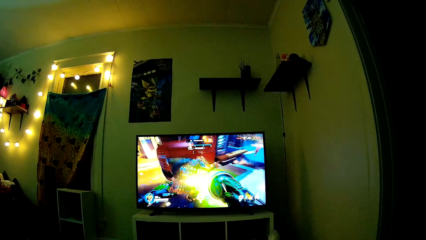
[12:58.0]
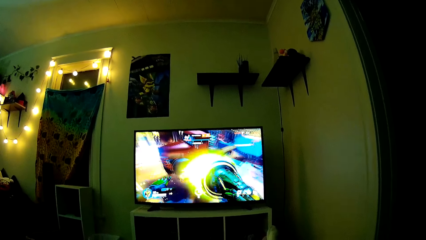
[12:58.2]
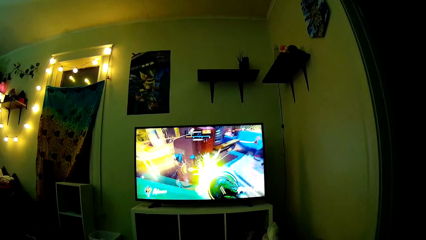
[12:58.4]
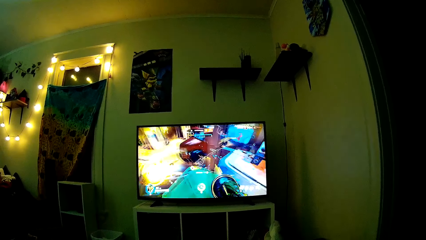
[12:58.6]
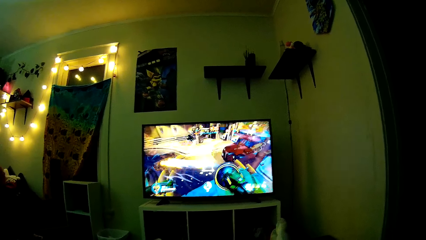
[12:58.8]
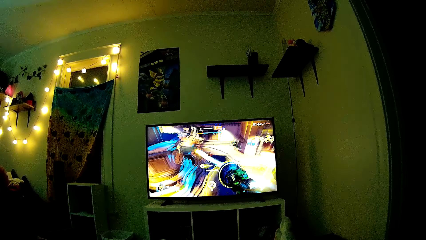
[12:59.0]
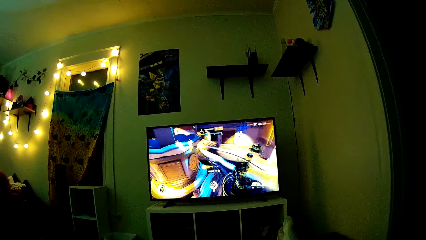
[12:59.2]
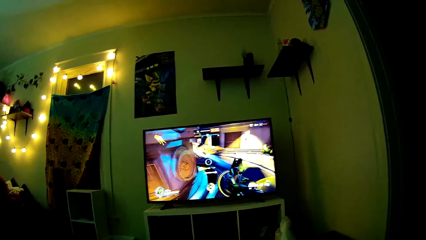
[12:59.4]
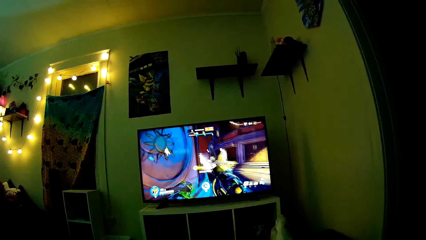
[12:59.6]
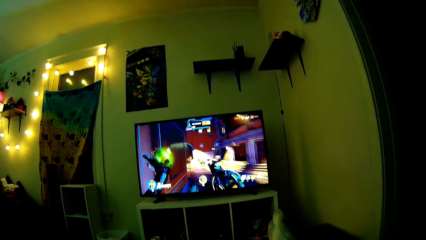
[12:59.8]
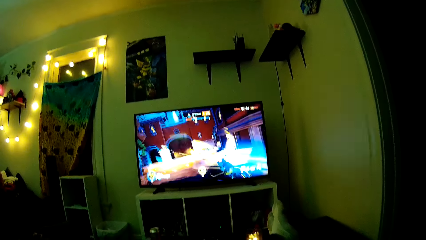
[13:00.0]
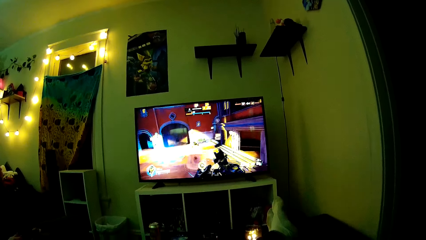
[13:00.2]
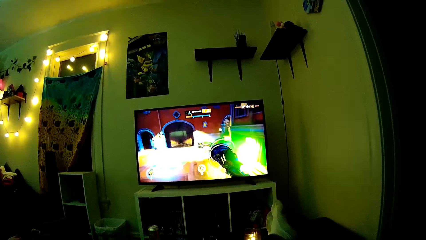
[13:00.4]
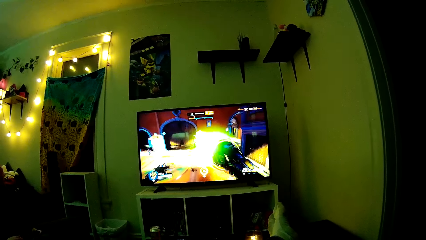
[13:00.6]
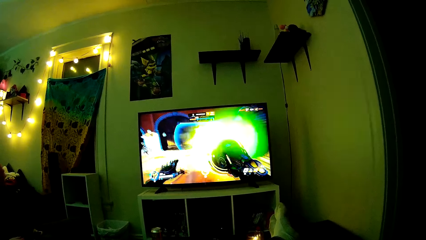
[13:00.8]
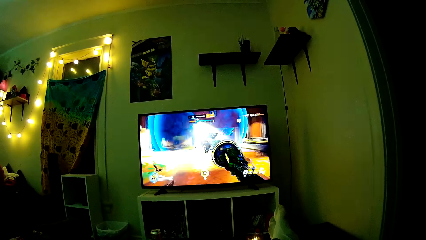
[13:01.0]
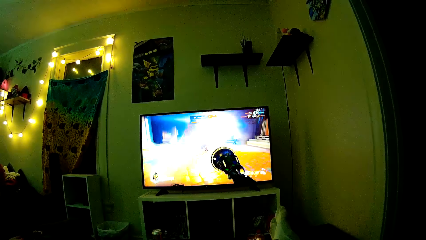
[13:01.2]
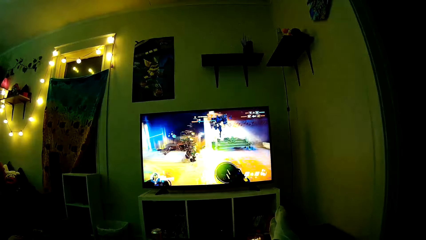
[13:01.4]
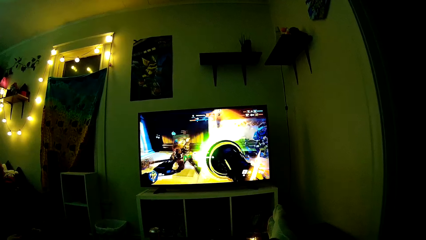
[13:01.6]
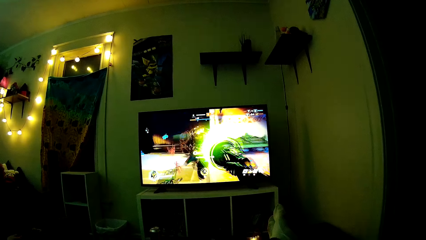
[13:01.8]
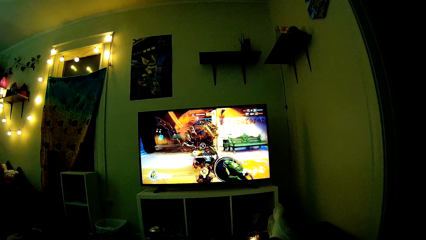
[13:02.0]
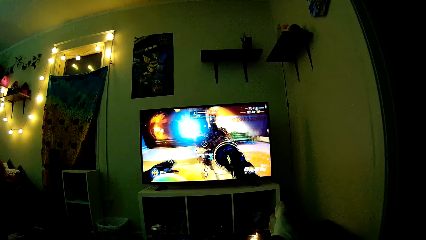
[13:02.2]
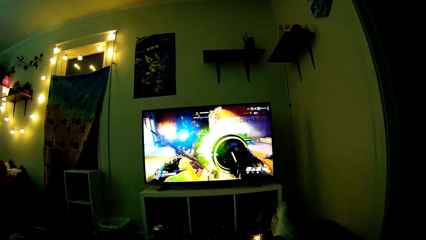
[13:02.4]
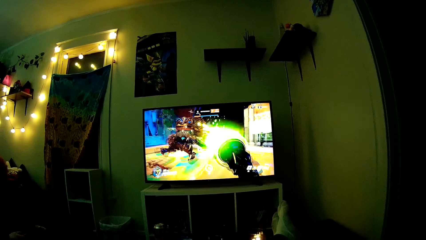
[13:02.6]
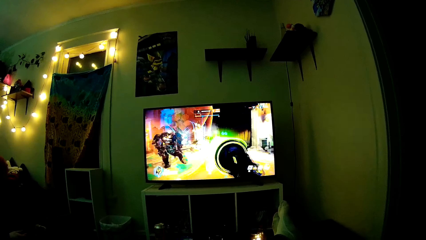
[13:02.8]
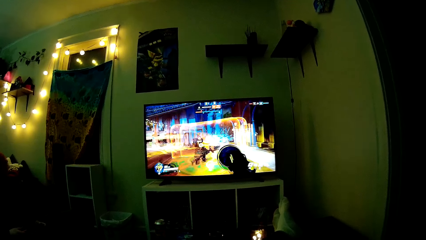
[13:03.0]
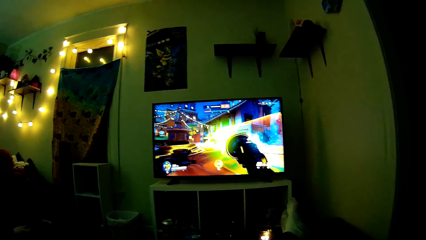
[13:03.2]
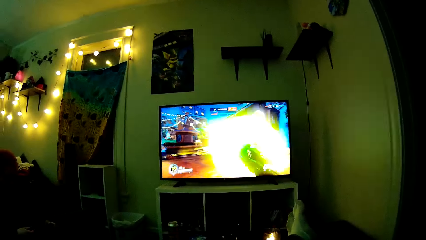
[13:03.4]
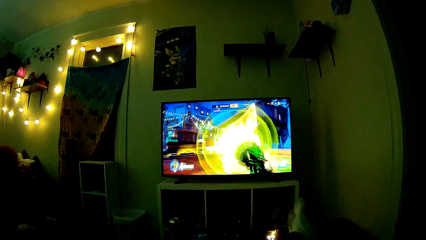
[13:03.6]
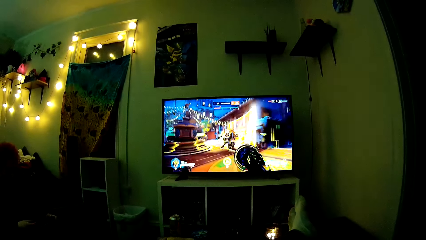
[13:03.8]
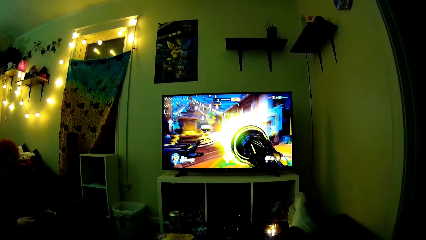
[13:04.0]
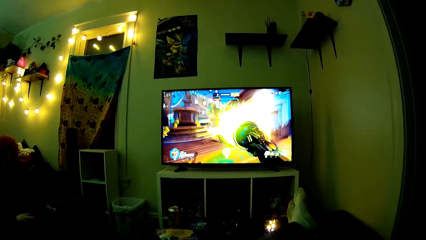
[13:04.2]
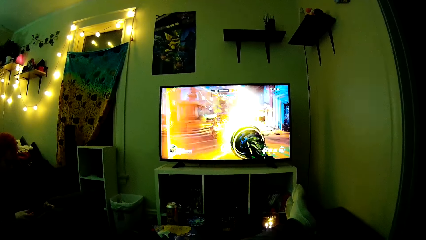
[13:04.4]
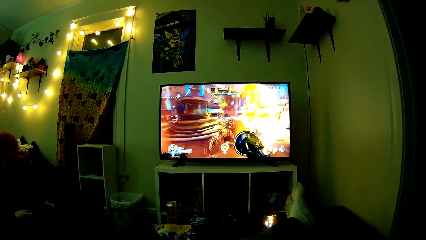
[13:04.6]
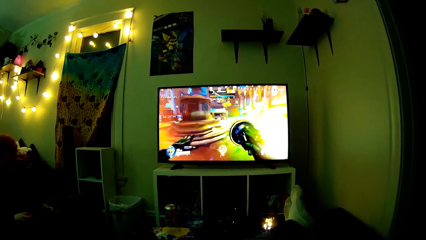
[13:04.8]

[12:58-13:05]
The camera wearer talks.

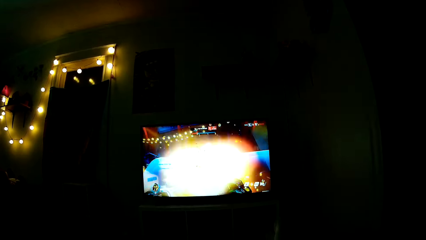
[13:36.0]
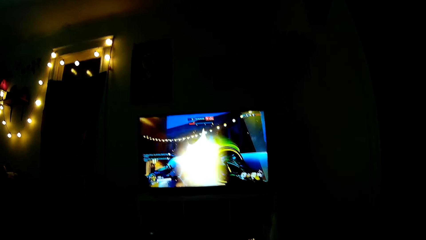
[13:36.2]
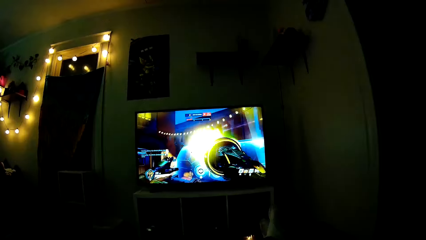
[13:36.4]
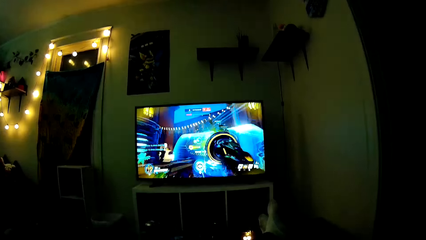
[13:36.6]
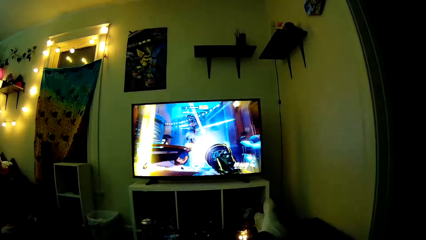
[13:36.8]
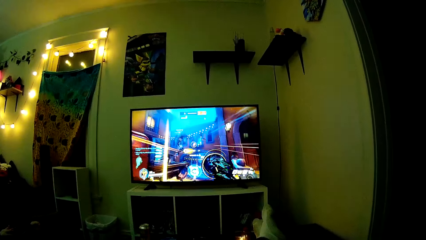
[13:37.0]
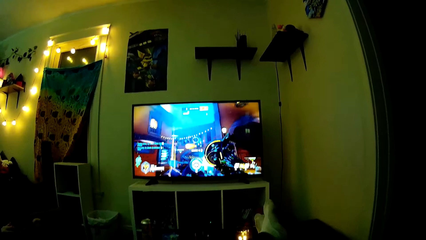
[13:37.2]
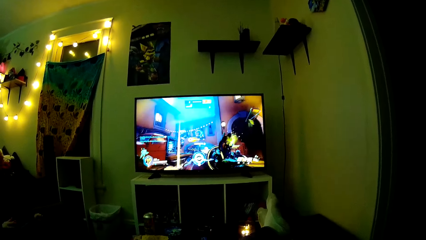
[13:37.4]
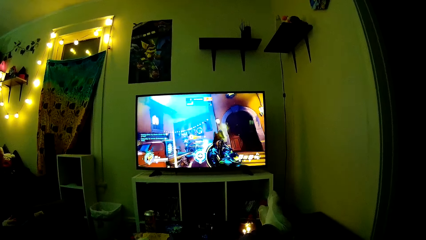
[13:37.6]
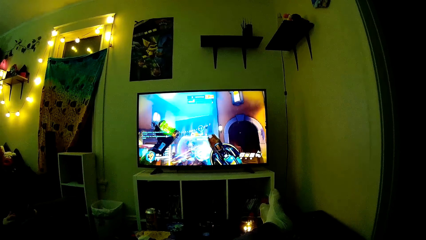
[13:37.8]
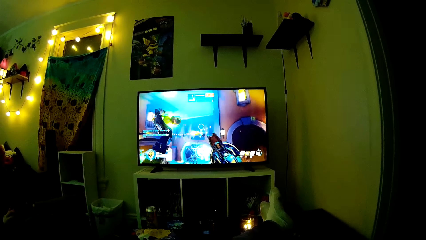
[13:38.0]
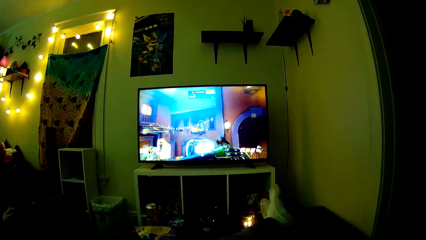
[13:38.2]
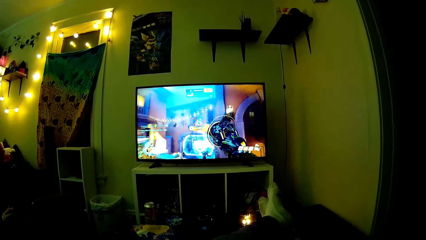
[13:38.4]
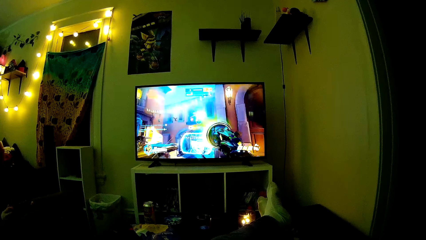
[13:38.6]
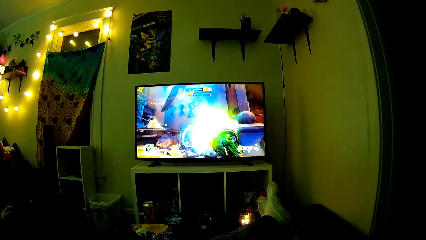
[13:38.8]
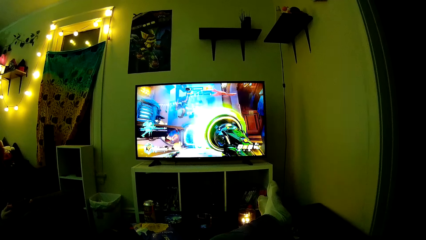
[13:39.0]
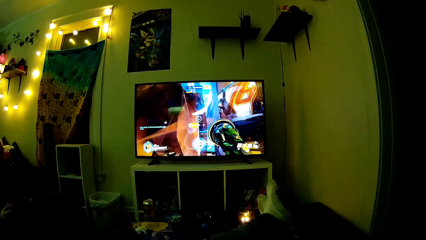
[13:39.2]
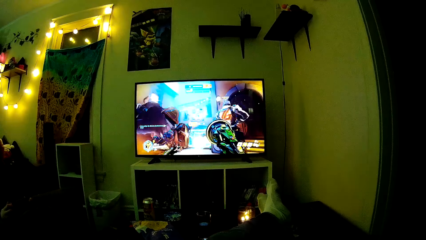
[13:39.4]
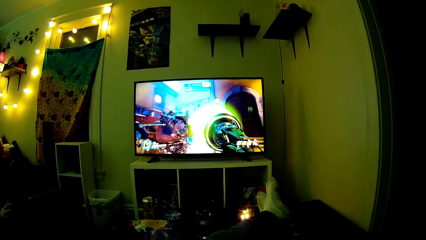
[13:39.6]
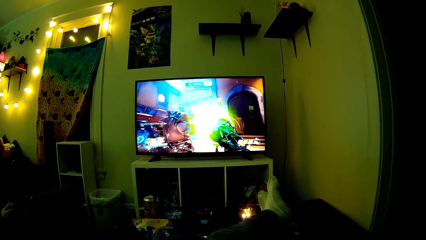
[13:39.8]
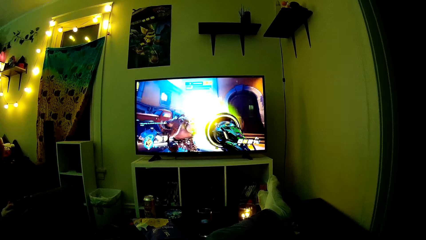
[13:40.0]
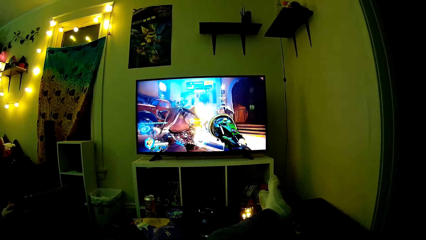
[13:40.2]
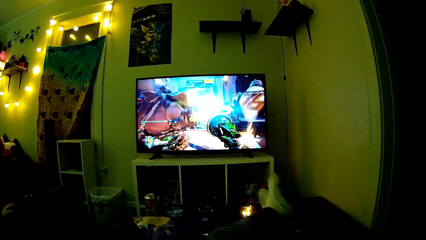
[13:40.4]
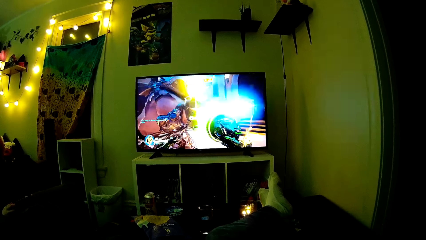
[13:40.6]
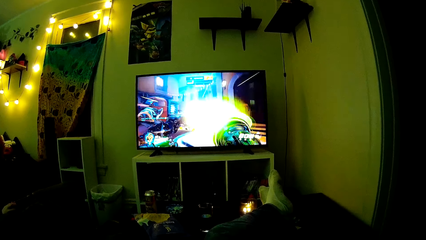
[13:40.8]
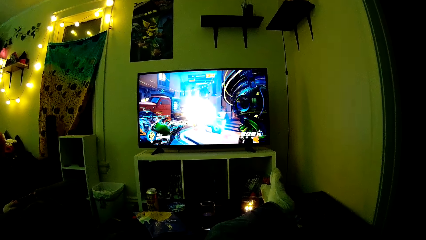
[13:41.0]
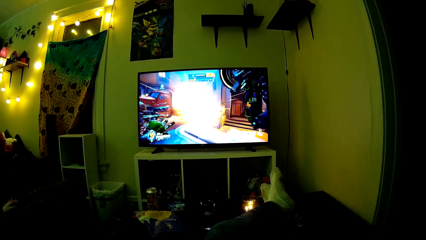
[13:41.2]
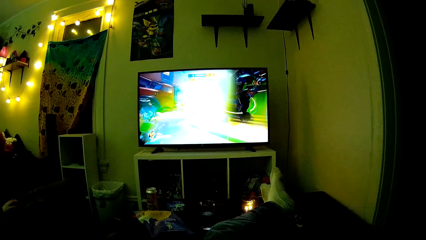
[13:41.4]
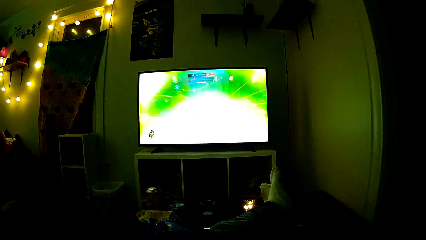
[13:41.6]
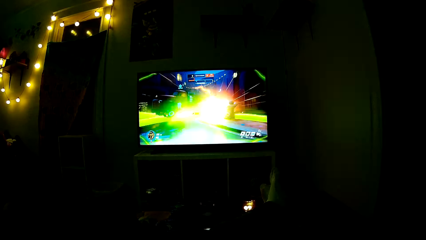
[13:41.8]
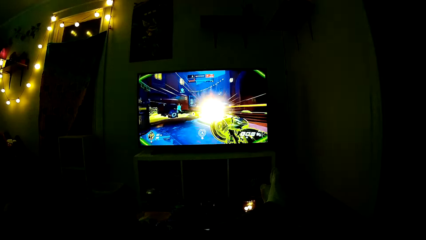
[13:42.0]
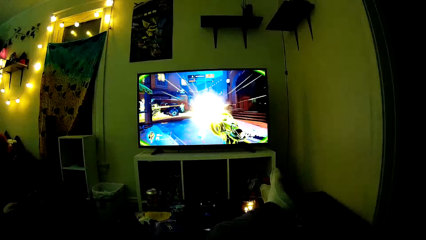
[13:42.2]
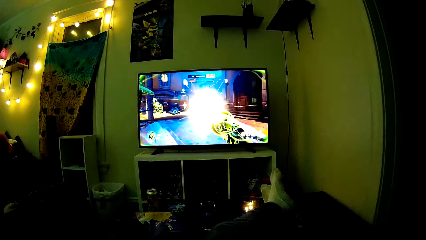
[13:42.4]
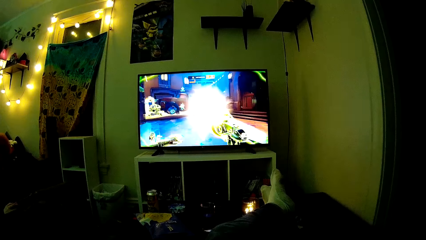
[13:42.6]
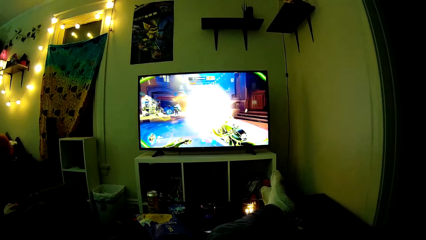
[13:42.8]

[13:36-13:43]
The camera wearer talks.

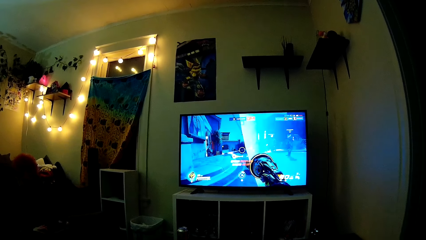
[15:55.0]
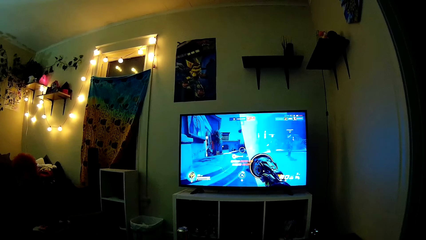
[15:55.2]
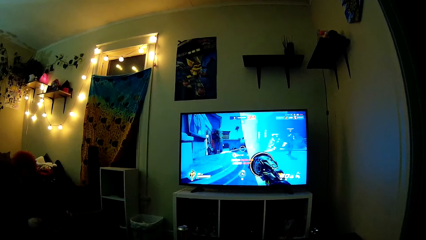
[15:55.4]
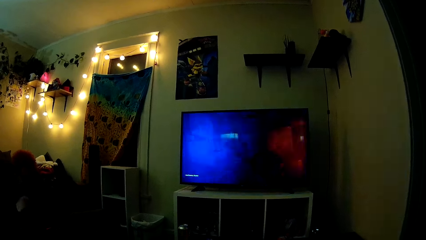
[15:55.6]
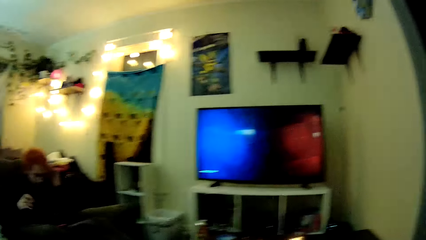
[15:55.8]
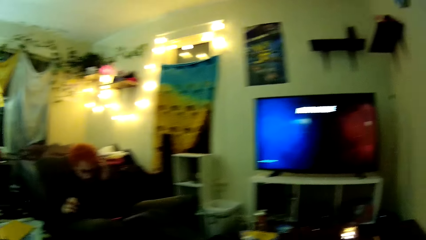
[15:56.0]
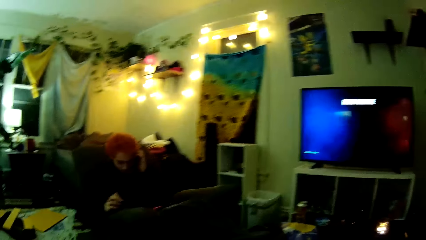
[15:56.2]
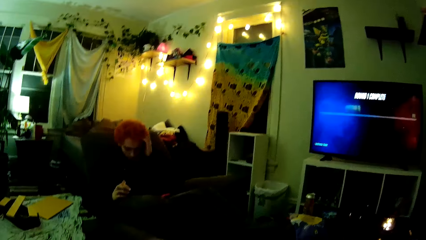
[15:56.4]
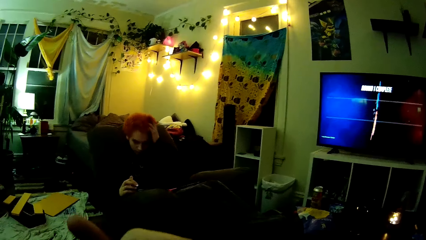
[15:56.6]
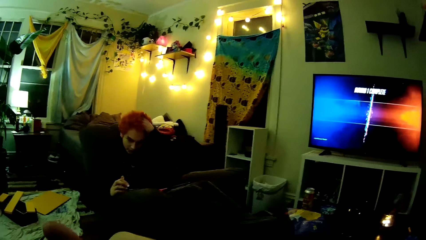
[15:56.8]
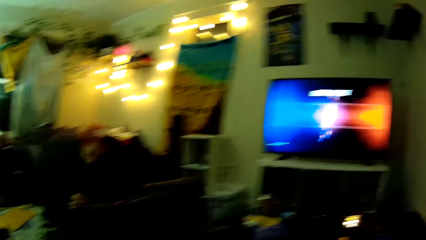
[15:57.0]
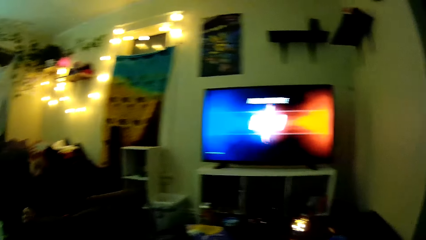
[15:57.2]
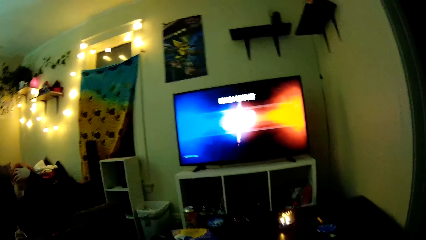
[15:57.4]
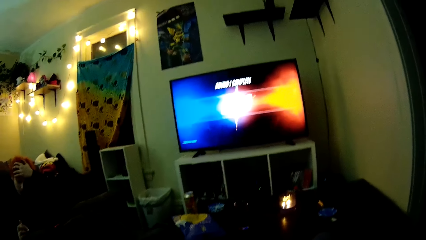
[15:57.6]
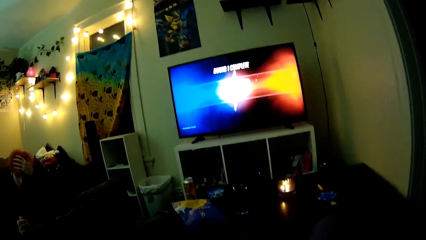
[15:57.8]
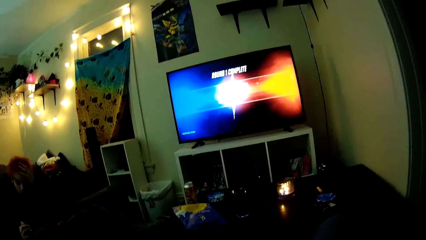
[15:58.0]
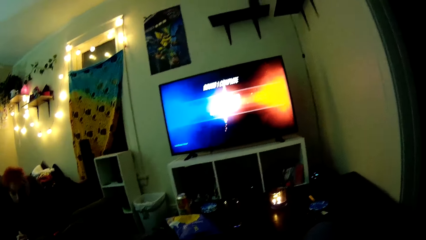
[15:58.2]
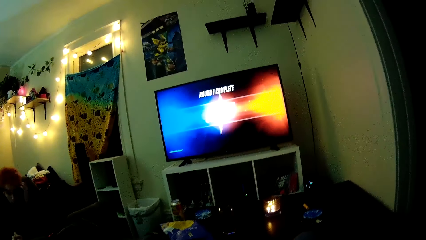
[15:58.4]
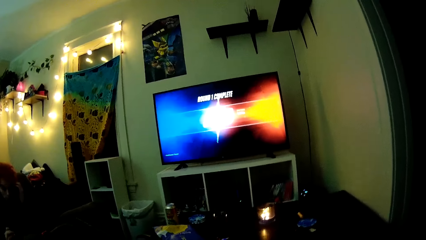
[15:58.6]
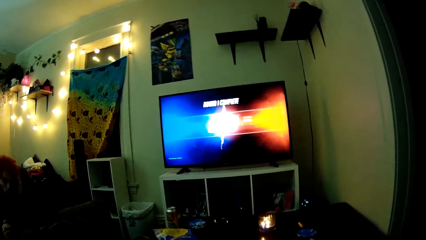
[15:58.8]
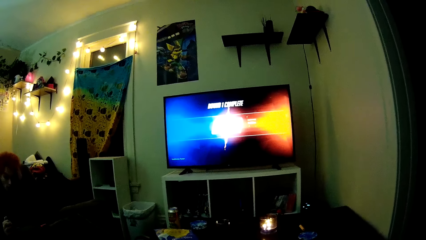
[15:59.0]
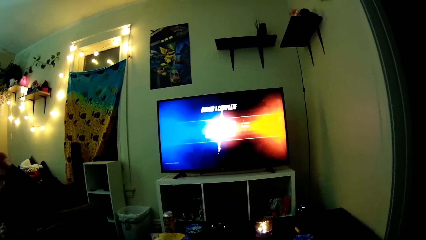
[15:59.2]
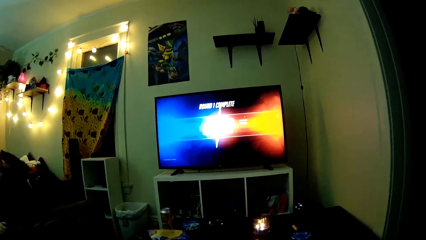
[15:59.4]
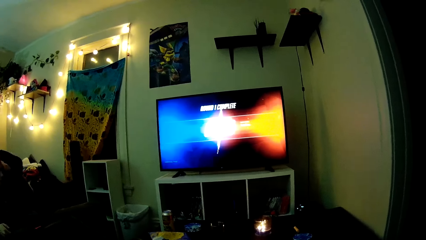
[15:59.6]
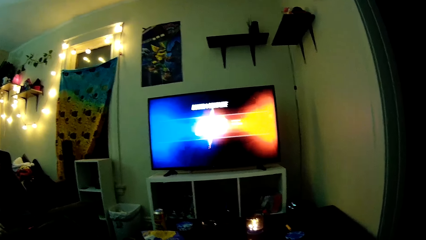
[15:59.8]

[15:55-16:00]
The camera wearer looks around. A man touches his head.
